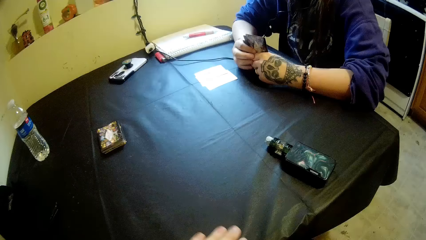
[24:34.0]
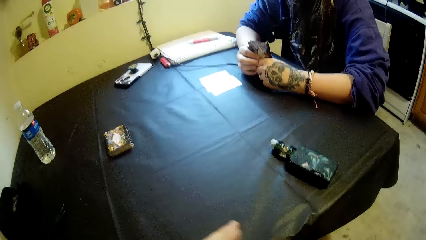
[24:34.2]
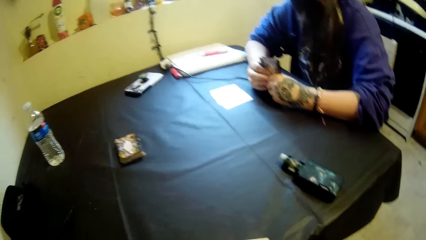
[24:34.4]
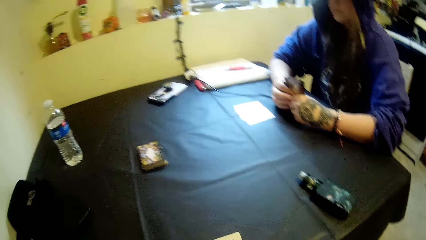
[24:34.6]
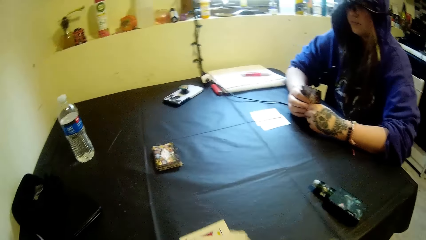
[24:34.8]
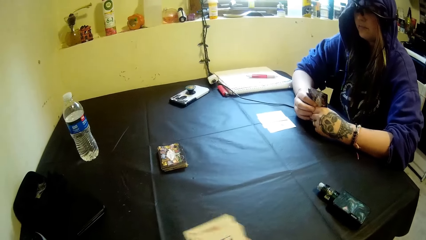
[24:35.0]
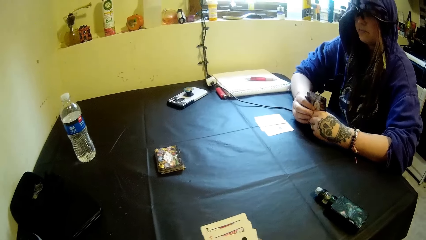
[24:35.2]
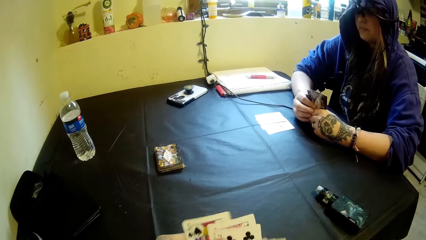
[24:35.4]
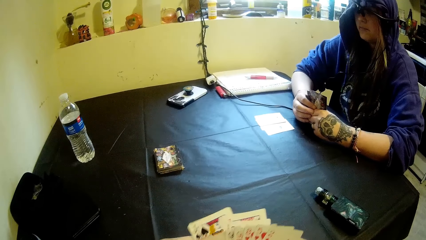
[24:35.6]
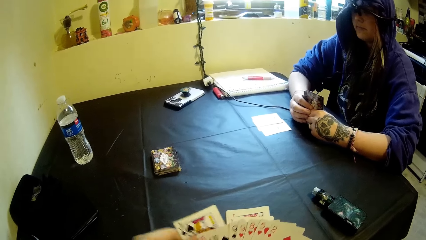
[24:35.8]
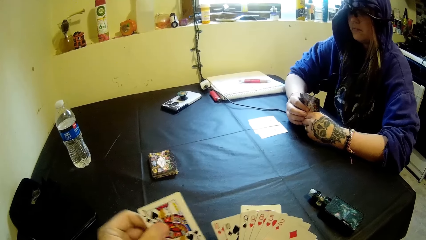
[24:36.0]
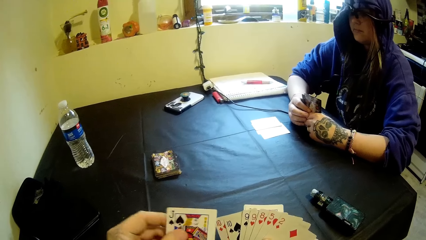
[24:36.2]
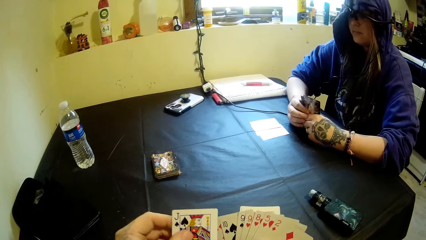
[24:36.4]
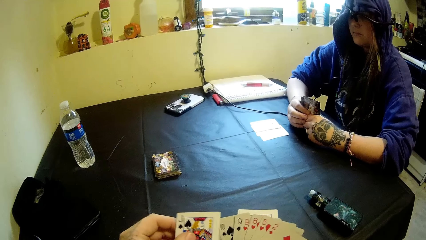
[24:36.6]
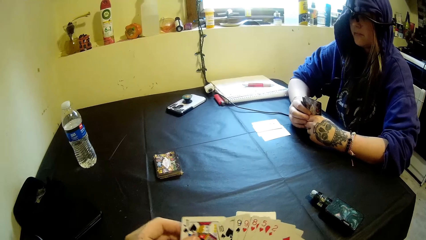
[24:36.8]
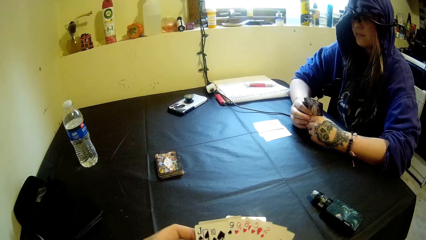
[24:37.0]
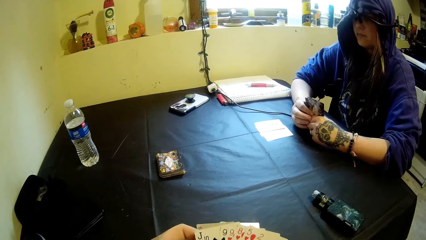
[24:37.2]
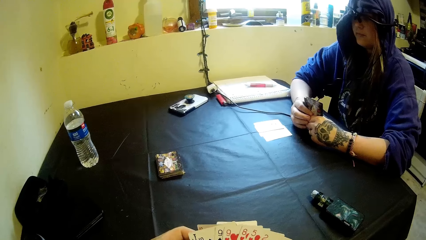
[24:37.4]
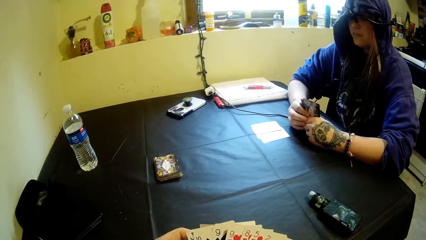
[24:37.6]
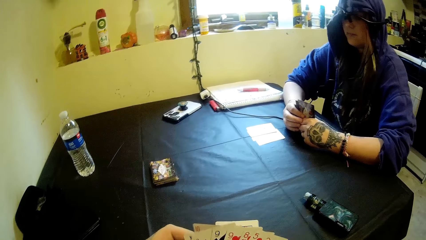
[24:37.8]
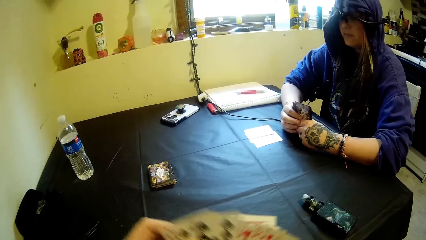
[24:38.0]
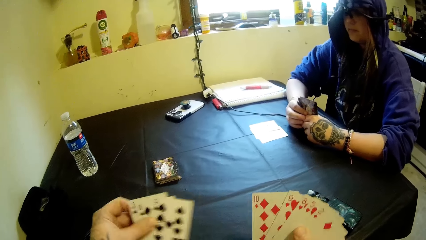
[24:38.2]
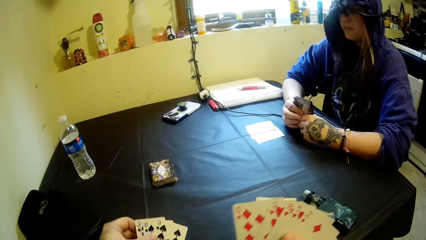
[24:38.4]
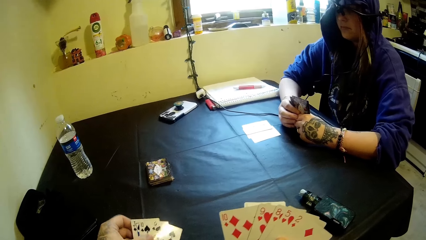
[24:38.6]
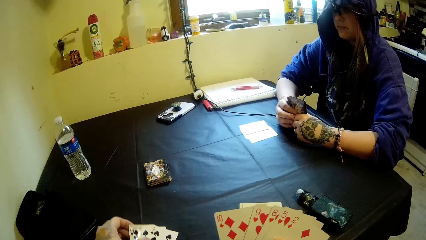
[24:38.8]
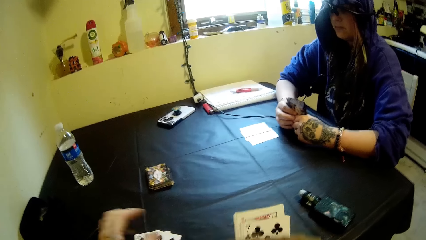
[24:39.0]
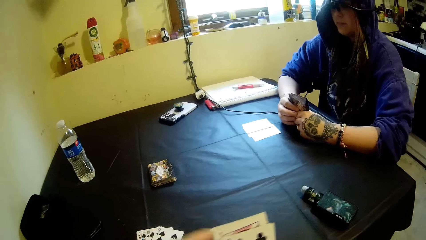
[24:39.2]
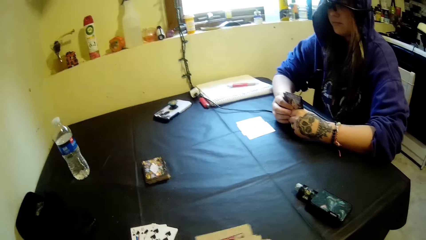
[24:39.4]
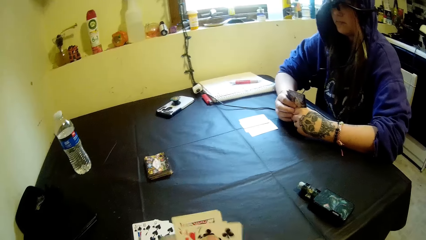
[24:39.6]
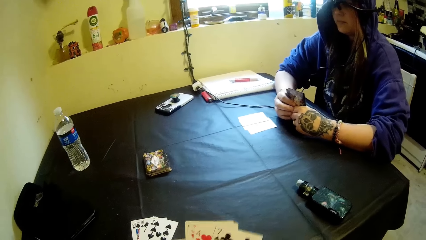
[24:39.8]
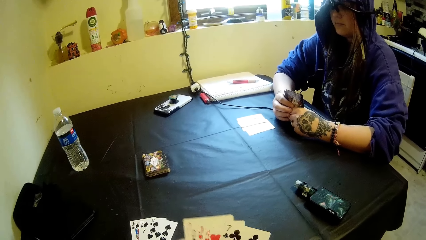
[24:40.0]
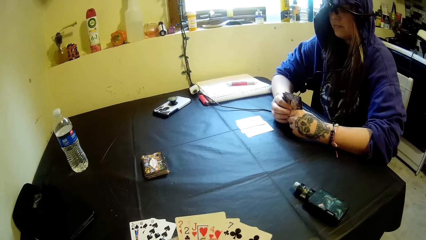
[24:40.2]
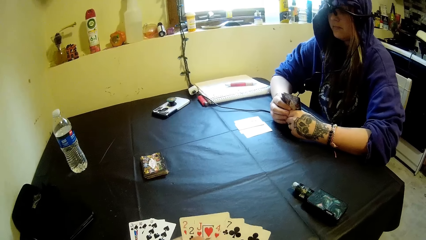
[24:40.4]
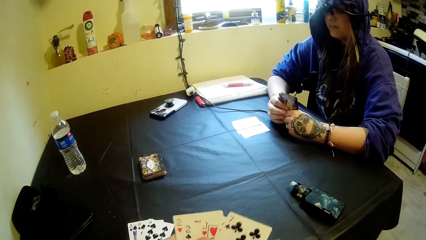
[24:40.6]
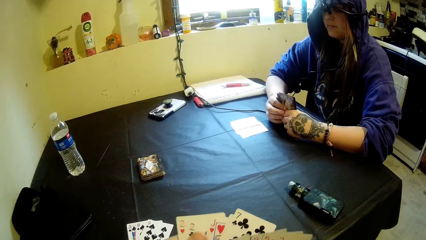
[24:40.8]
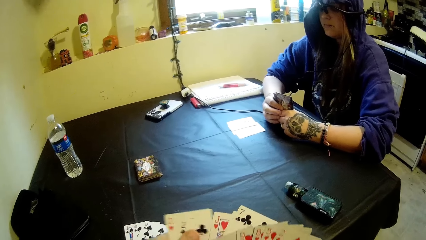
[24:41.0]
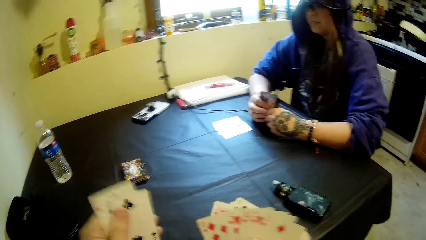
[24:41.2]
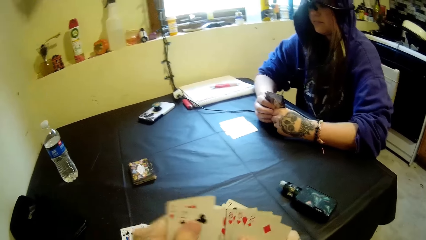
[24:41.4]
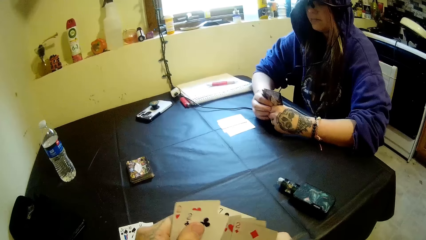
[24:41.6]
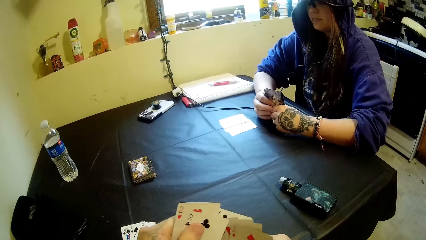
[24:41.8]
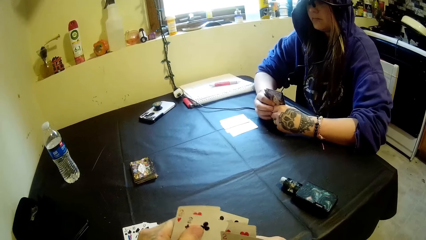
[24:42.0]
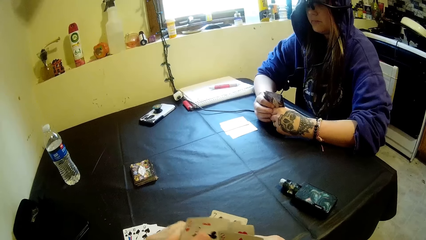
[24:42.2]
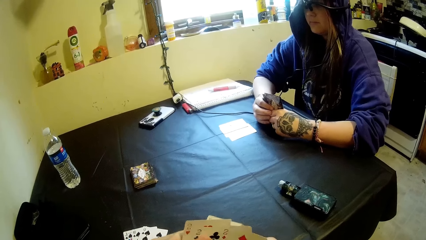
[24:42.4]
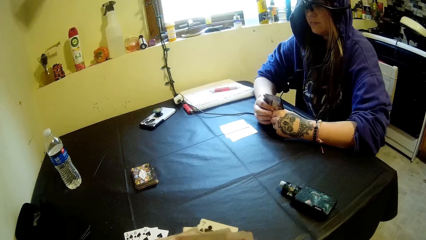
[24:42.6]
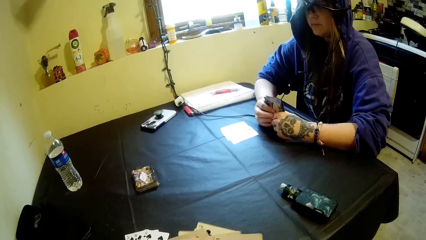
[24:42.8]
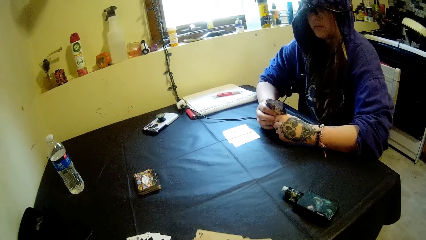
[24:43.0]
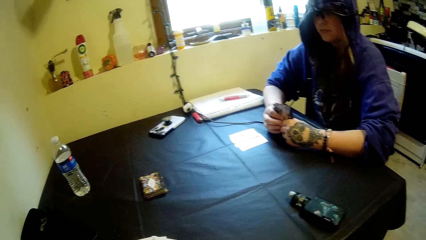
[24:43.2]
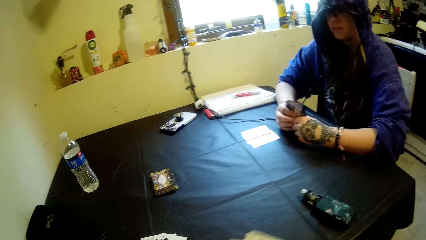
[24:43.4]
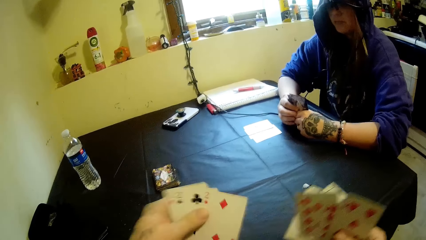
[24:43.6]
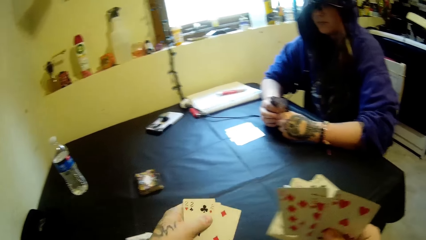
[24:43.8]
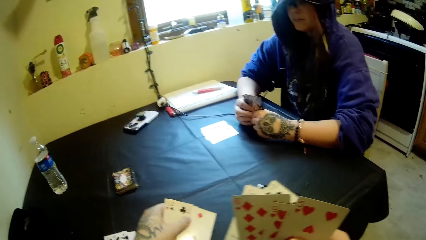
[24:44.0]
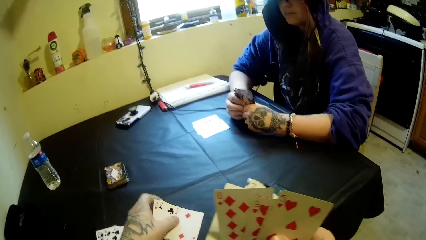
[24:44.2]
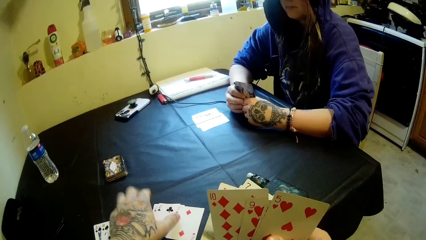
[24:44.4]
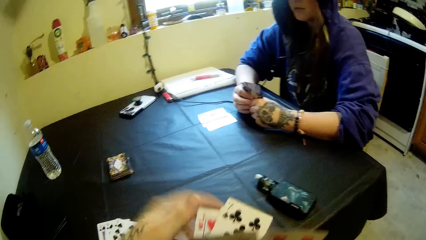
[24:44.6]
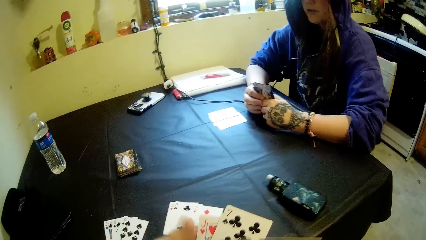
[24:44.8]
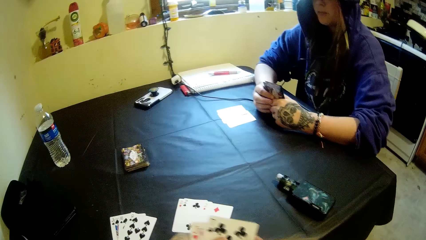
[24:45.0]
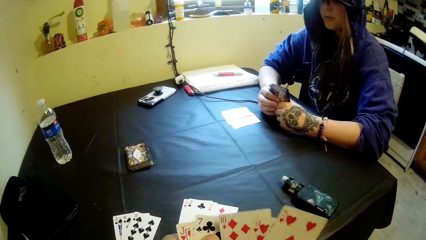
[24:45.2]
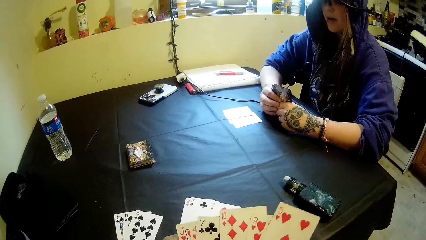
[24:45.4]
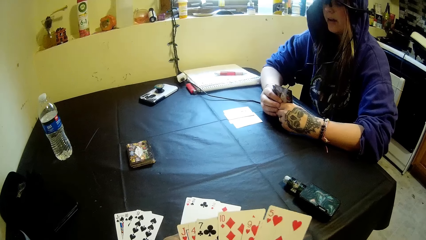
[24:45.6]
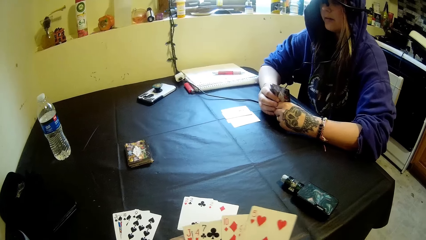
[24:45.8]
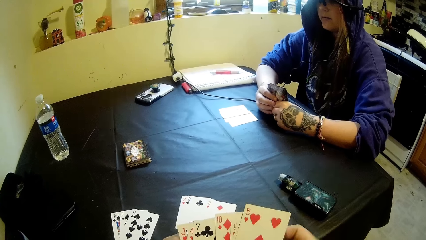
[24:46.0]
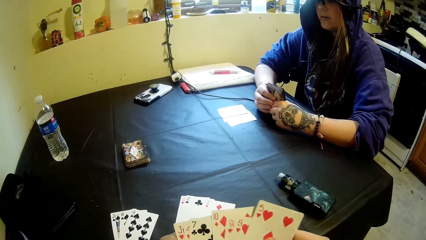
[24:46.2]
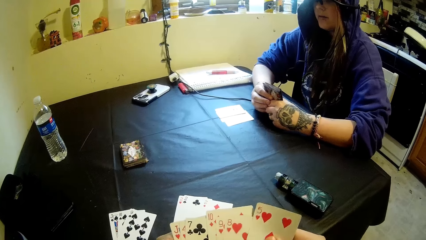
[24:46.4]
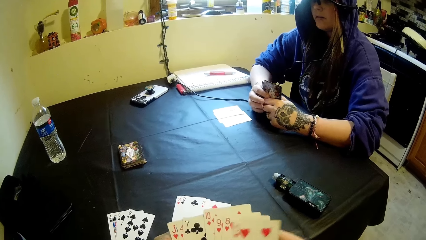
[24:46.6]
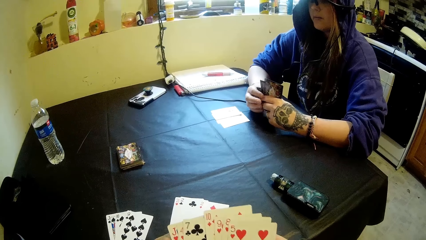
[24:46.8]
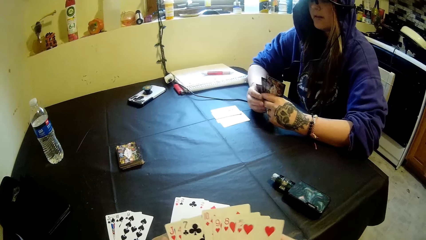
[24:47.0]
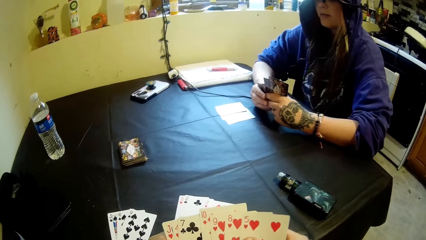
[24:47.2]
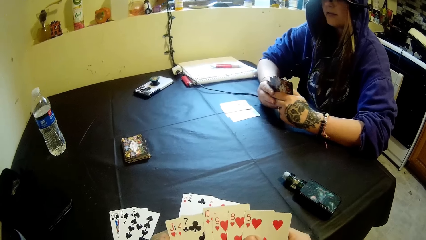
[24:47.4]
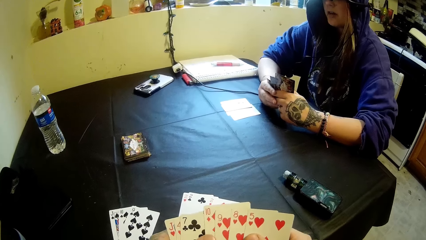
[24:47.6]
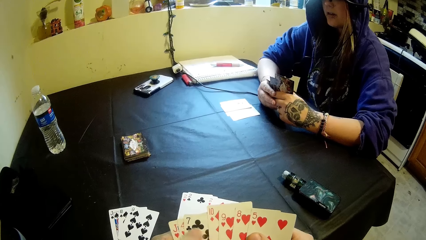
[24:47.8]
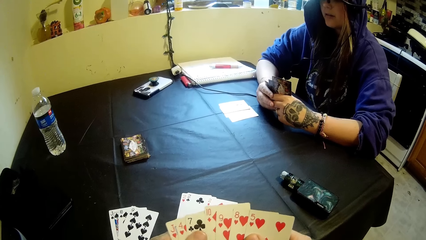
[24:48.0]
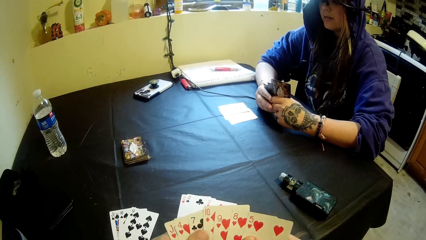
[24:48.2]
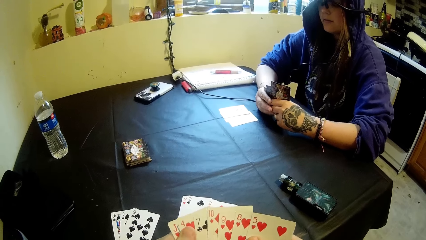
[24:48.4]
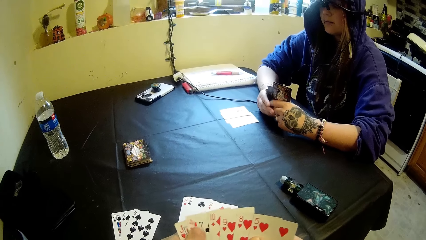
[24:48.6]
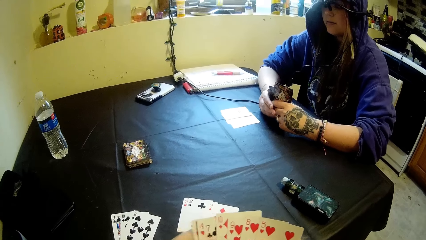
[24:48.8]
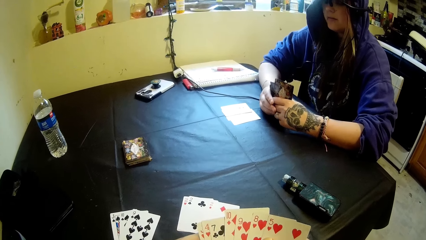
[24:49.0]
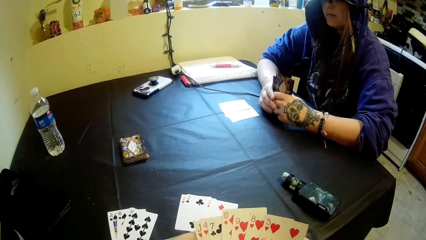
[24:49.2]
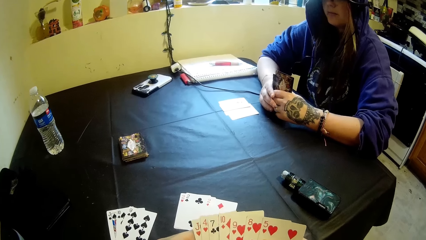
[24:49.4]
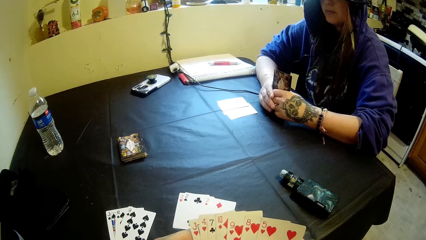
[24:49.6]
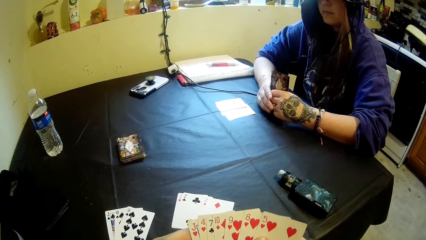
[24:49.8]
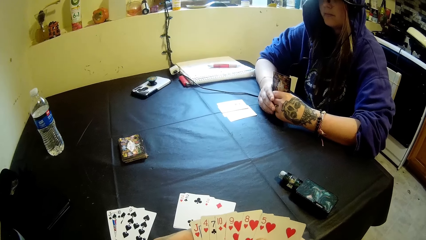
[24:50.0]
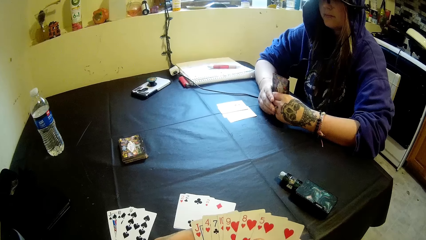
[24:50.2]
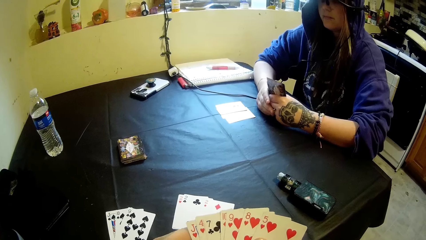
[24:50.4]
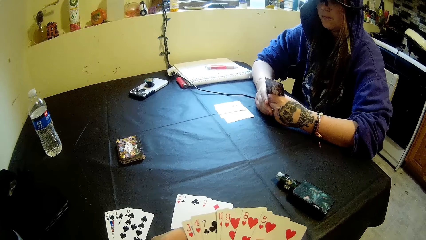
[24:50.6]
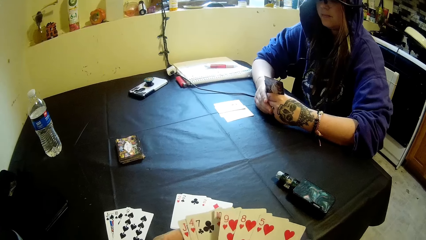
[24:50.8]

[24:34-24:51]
The camera wearer shuffles the cards in his hands. He holds the cards. He picks a card and puts the cards back. He drops some cards on the table with his left hand. He holds the cards. He shuffles the cards in his hands. He spreads the cards, separates the cards and puts the cards together. He moves the cards. He drops some cards on the table with his left hand. He holds the cards with the other hand and spreads the cards. He shuffles the cards in his hands.
